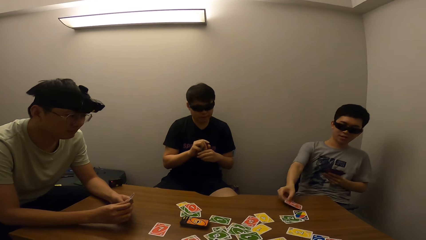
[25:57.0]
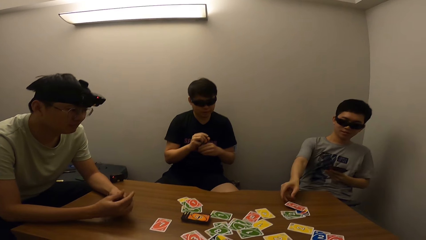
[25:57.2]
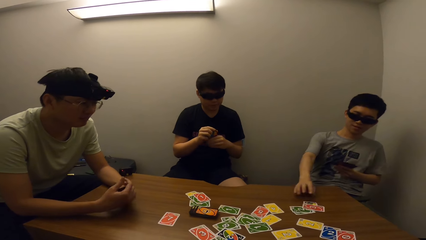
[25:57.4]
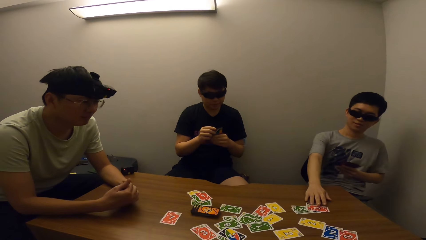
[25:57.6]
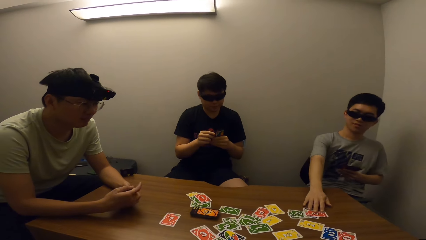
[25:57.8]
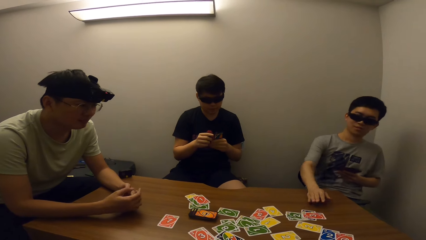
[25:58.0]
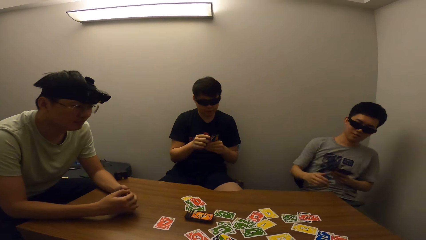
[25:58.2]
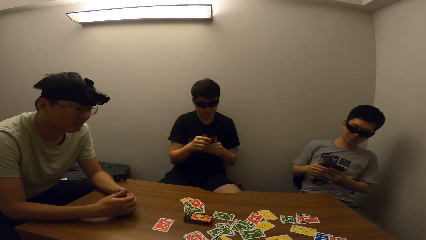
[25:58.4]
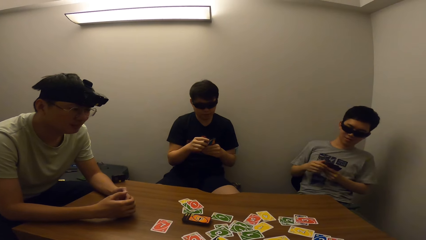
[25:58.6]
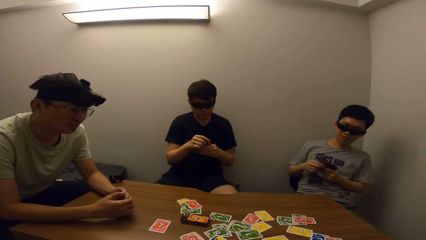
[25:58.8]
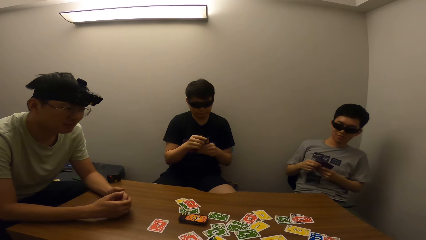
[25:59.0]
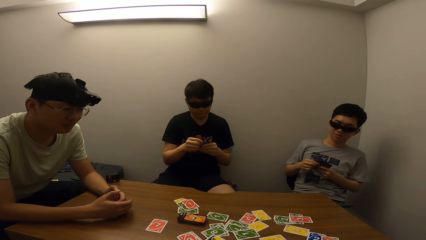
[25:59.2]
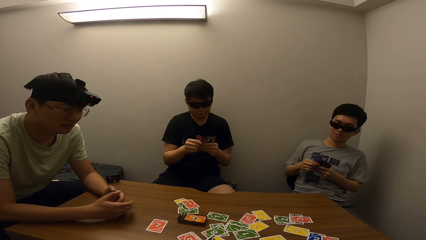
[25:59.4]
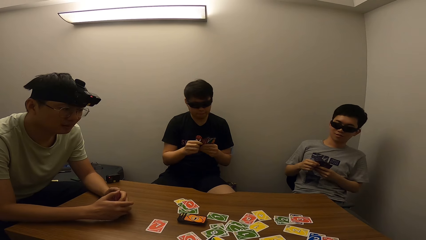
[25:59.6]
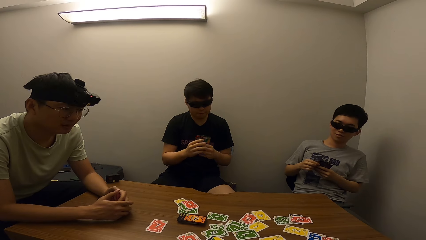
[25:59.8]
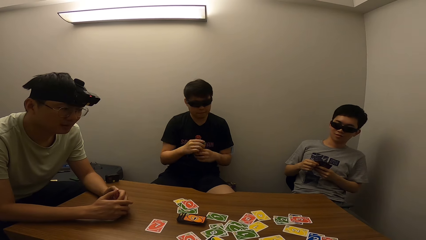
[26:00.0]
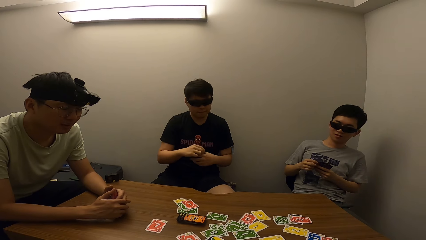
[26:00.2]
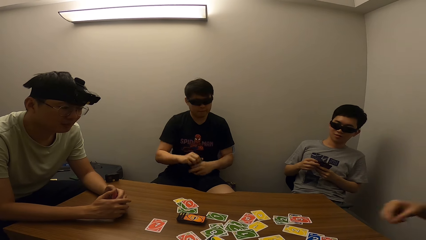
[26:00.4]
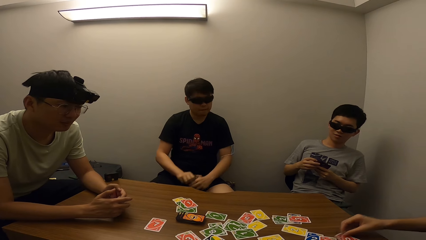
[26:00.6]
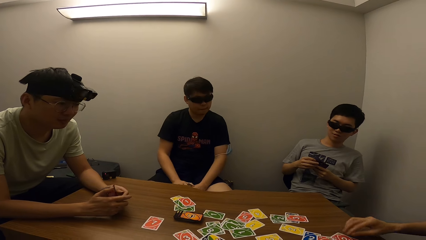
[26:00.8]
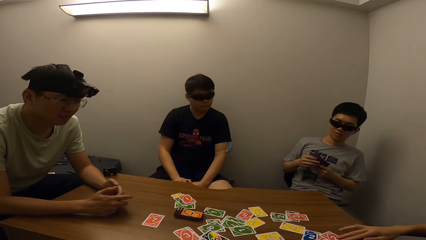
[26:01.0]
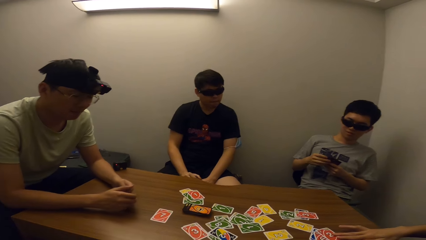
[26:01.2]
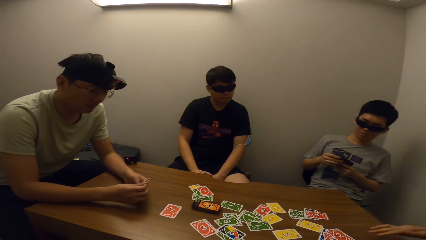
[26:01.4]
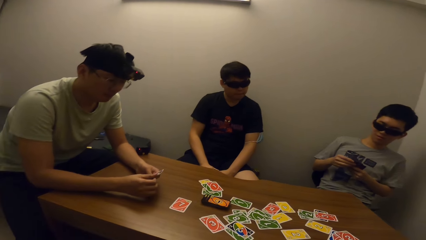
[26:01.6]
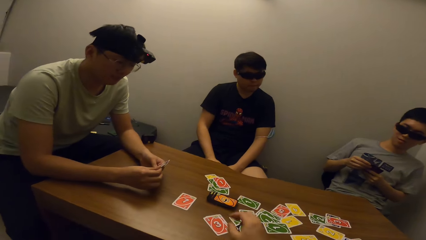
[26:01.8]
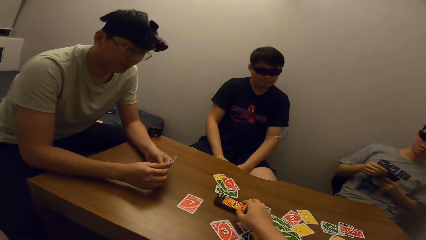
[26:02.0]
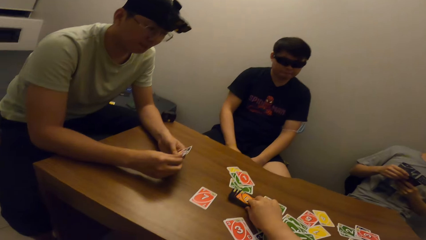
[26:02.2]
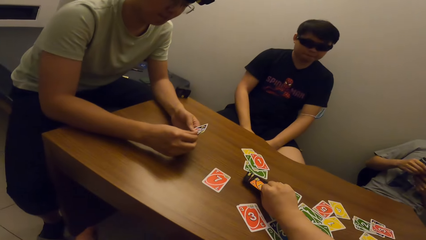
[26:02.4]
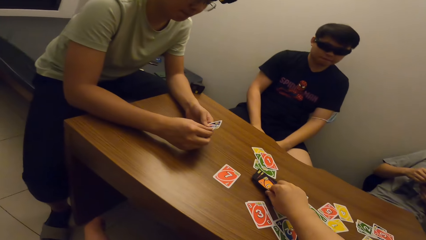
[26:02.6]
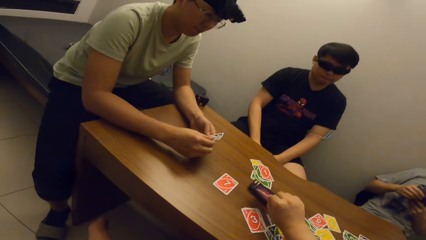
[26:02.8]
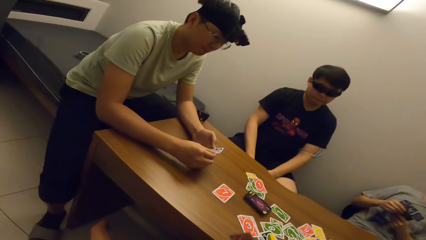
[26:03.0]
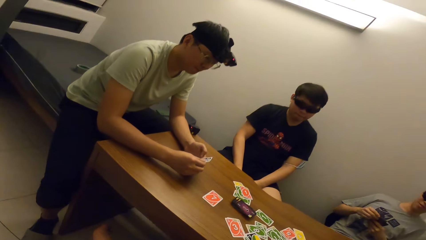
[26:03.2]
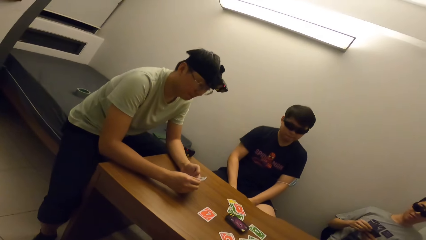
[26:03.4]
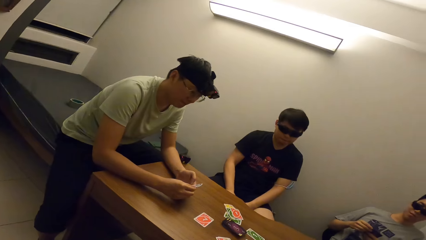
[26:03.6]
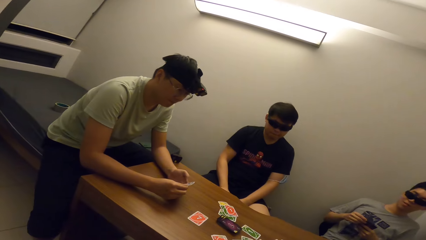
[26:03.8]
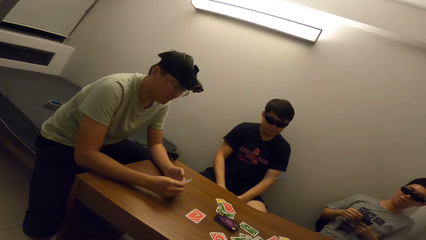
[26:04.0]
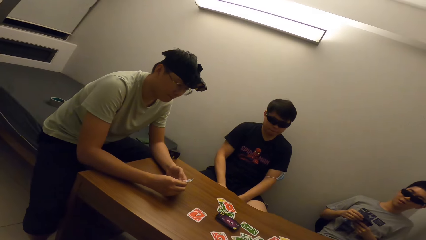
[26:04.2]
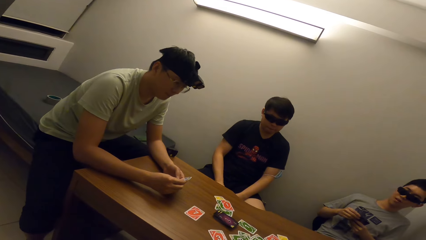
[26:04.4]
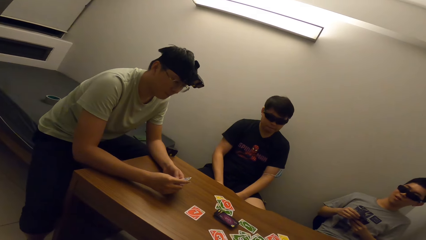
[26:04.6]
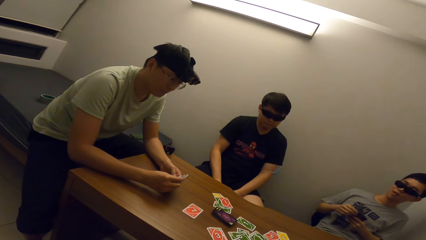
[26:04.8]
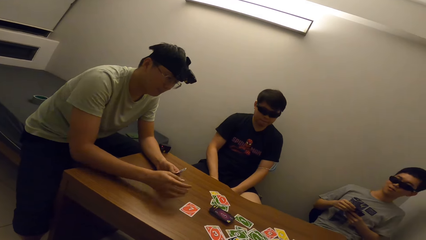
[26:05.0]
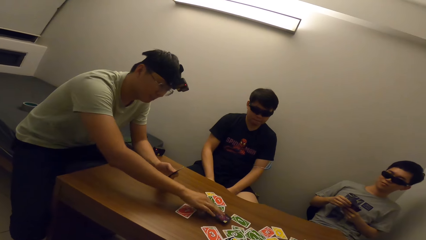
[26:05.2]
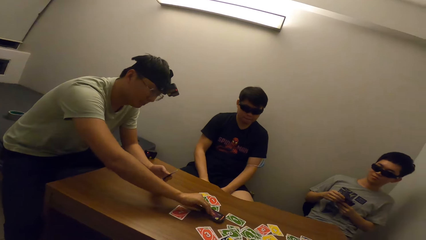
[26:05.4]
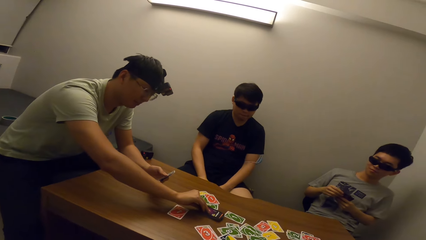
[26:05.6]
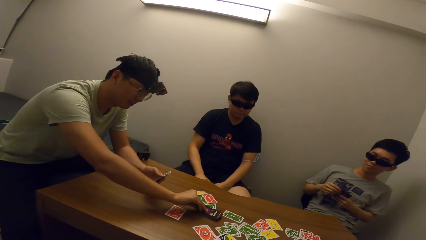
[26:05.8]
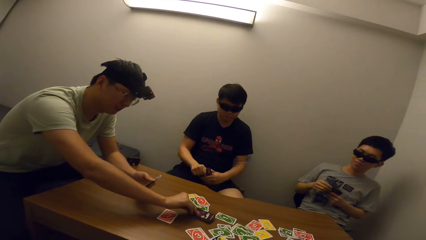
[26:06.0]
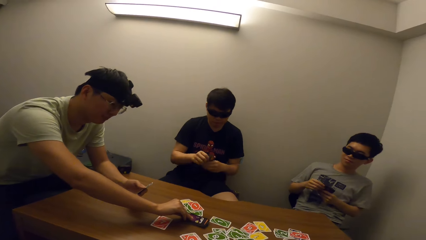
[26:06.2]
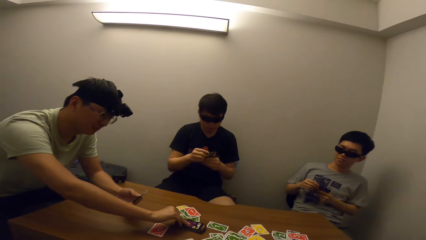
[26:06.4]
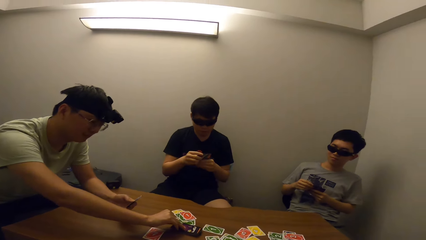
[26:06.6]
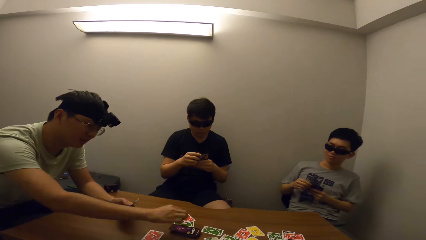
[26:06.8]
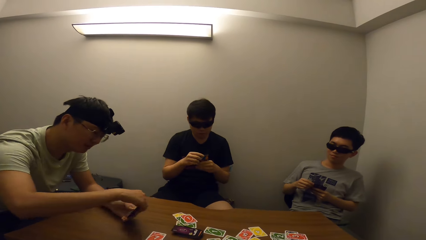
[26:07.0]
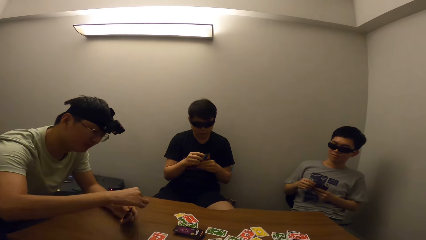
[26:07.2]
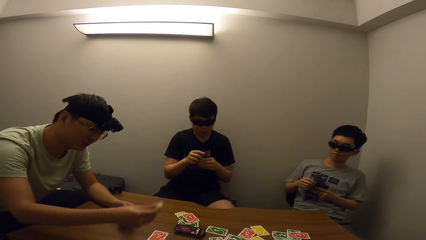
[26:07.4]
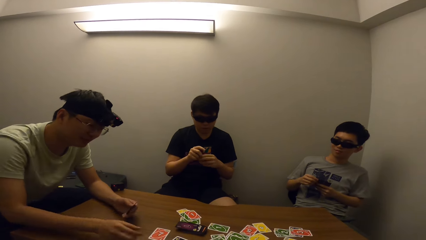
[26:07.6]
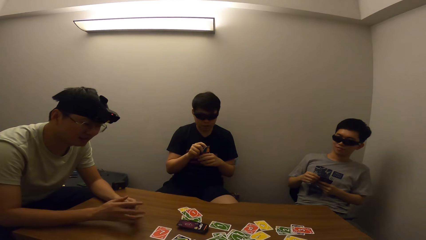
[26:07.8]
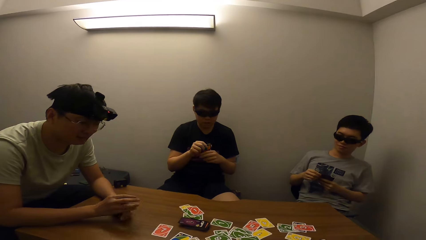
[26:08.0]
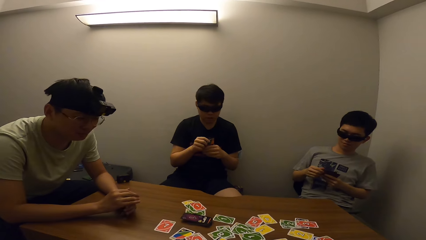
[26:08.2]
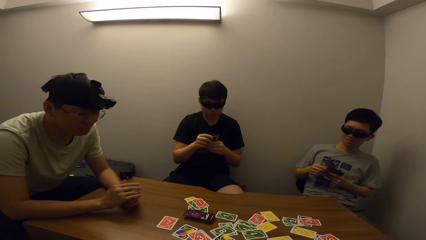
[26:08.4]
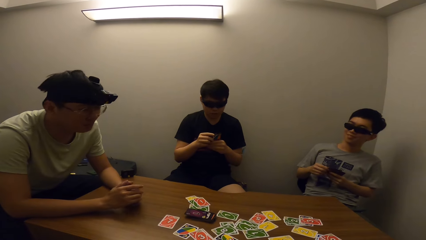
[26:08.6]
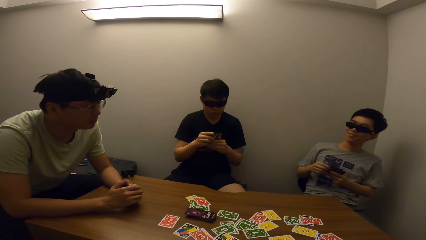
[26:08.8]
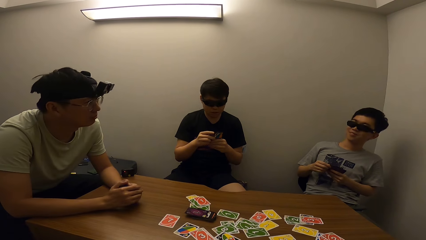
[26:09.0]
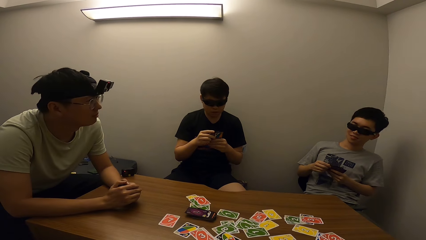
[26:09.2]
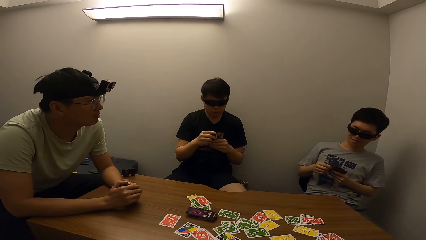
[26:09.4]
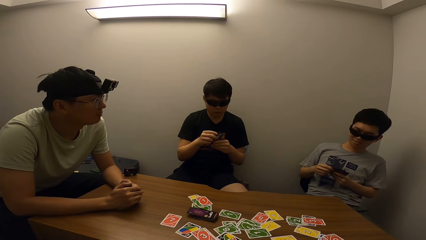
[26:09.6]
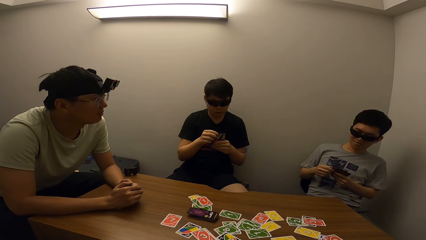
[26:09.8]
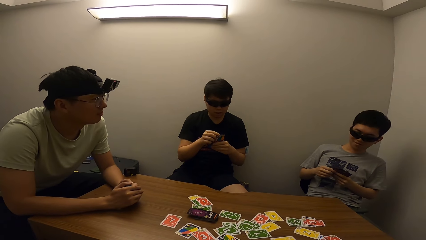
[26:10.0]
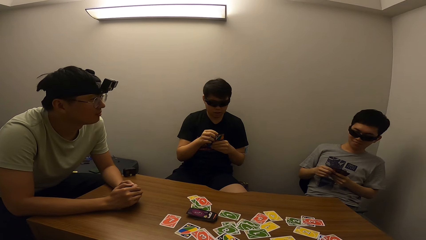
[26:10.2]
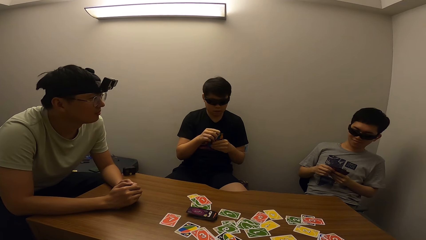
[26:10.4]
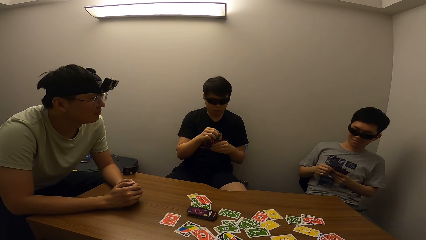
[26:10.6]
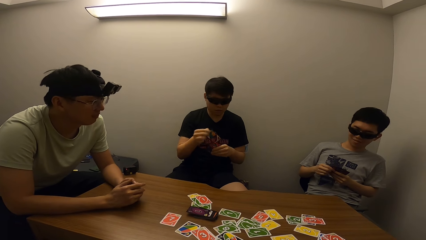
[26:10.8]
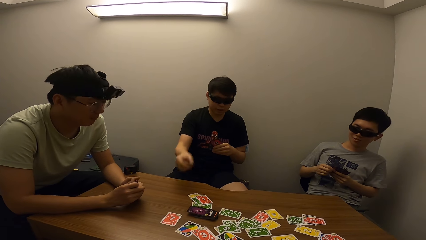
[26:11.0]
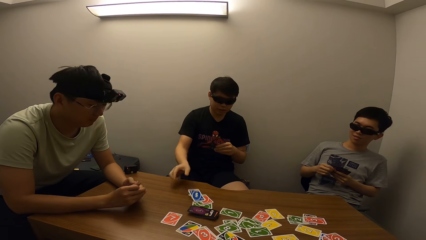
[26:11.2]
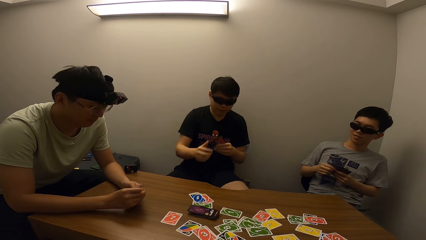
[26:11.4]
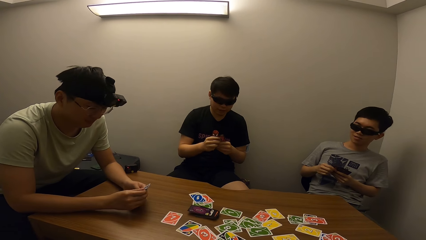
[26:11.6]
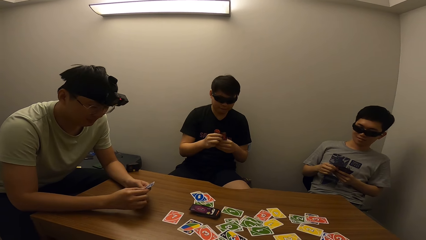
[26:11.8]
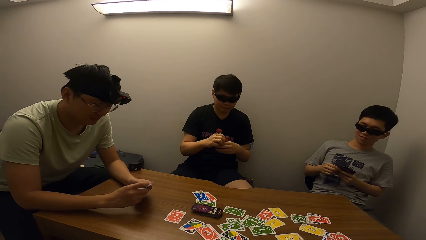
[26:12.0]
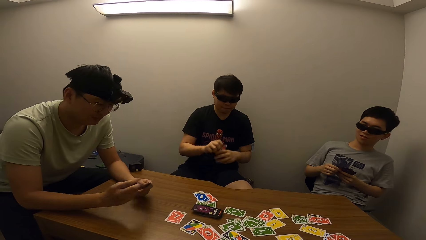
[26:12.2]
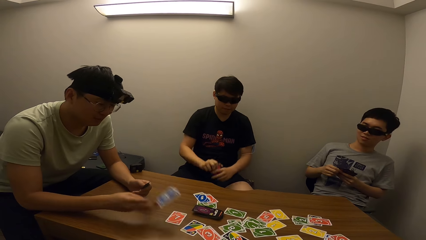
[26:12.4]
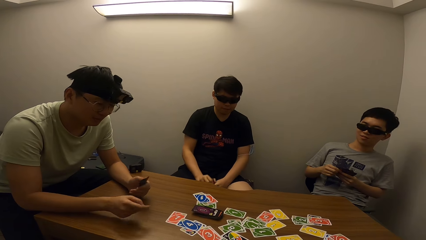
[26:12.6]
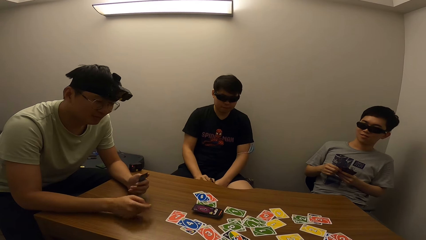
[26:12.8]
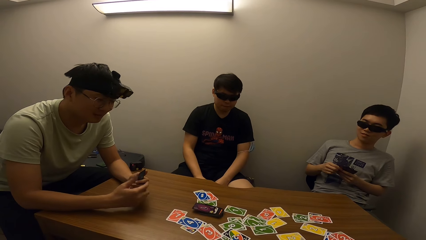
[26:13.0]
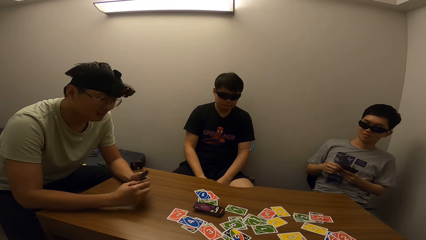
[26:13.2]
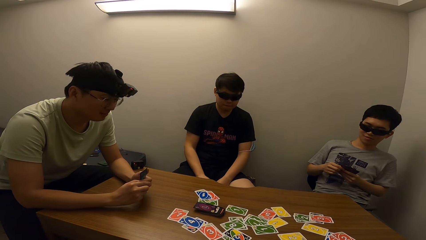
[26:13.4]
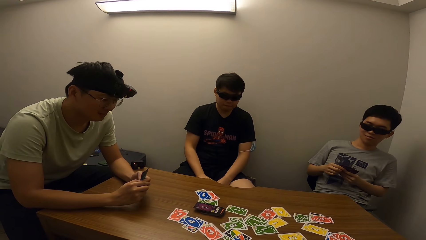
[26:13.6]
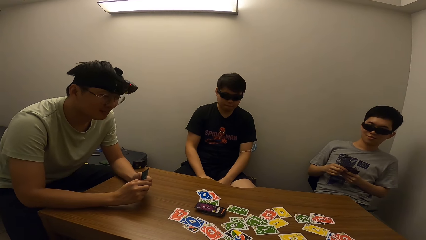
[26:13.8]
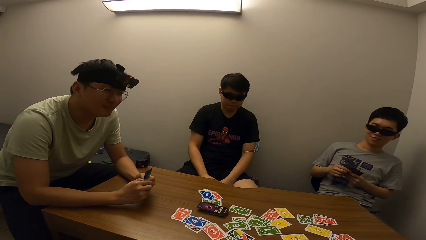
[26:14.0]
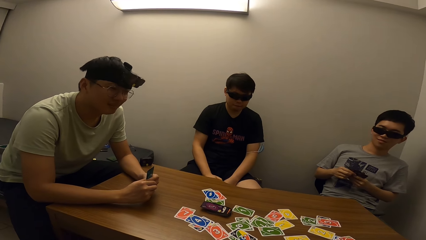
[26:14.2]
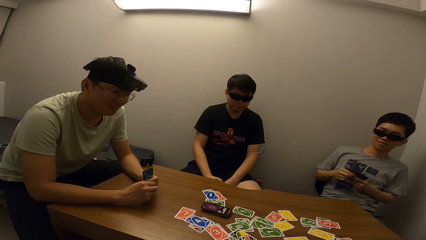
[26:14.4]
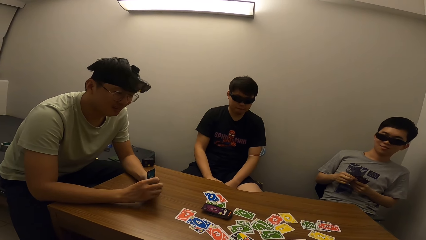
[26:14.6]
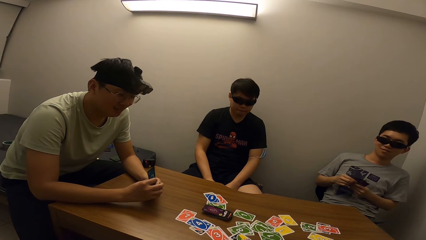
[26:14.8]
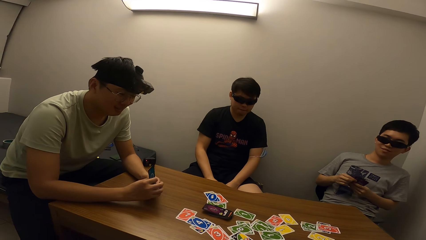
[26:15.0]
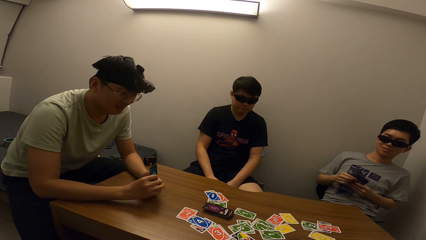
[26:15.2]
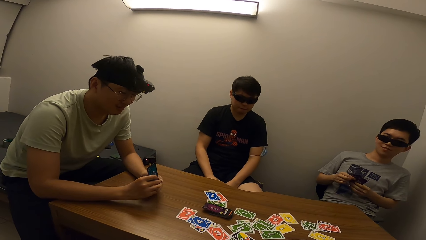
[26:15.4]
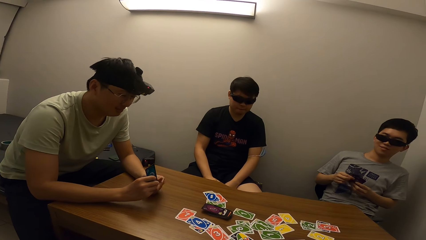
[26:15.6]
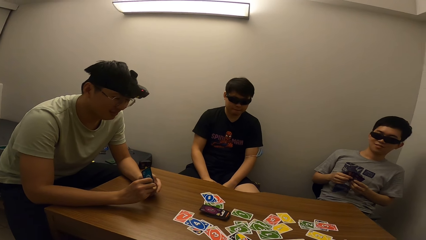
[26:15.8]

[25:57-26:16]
A man drops cards on the table. The camera wearer picks up a card. Another man picks up a card. The other man drops cards on the table. A third man drops cards on the table. The second man drops cards on the table.
